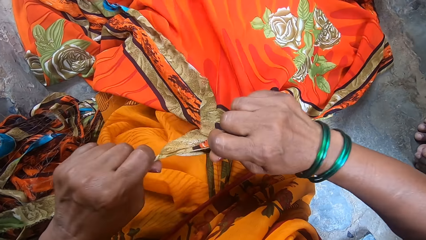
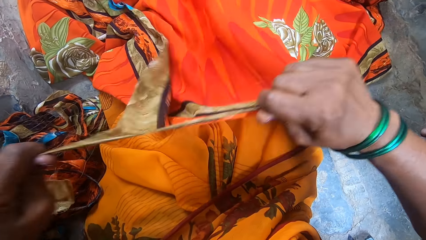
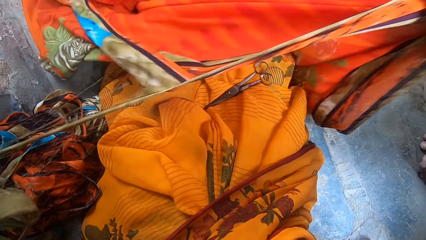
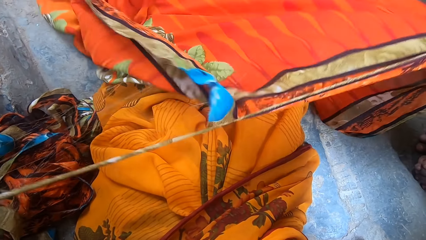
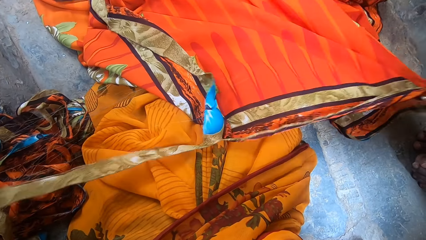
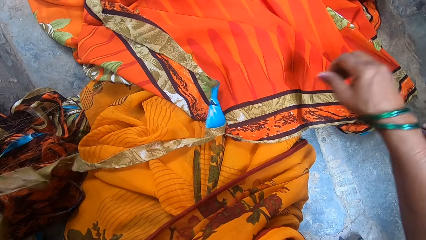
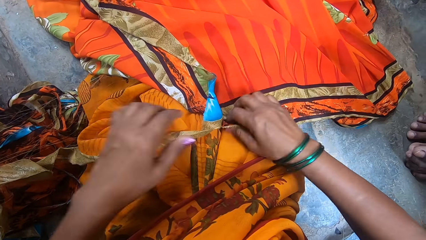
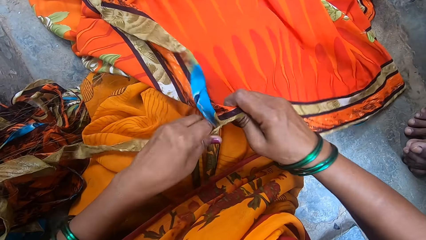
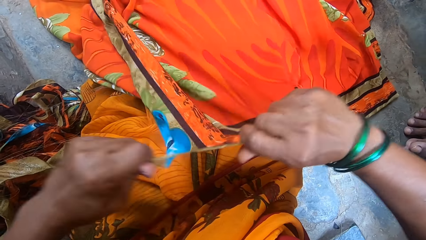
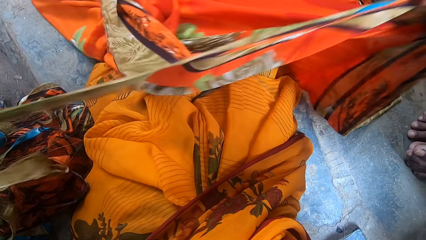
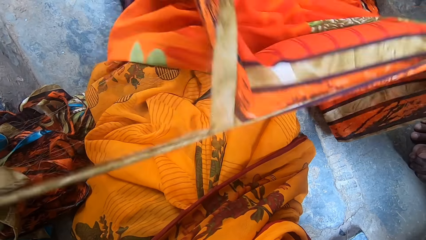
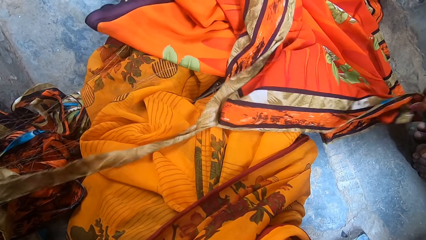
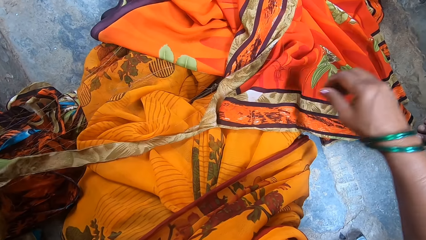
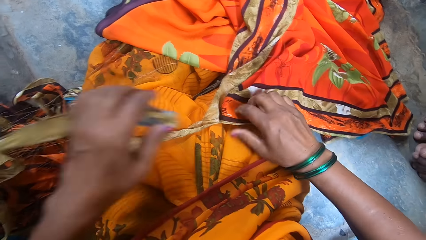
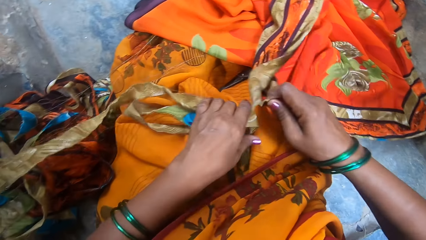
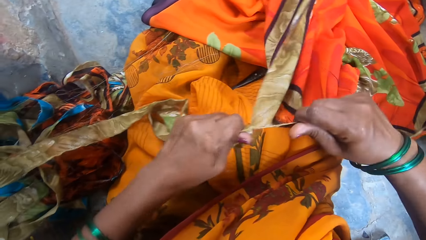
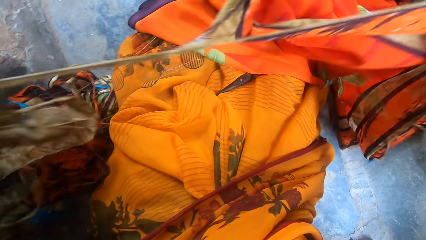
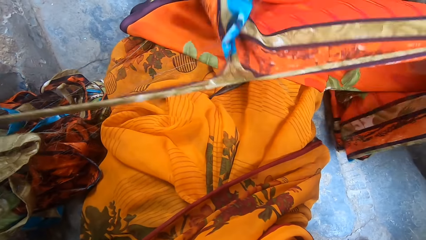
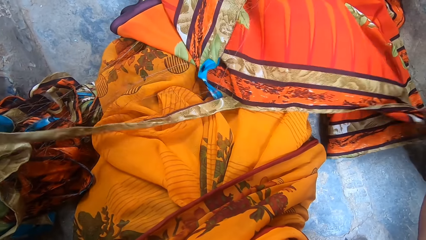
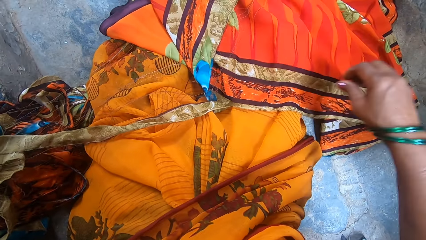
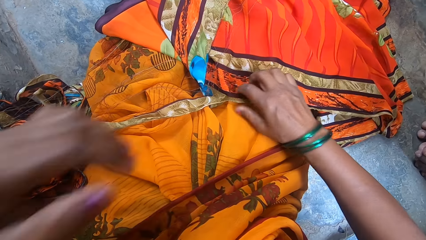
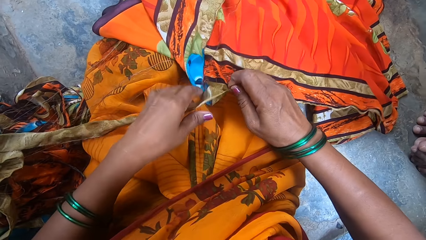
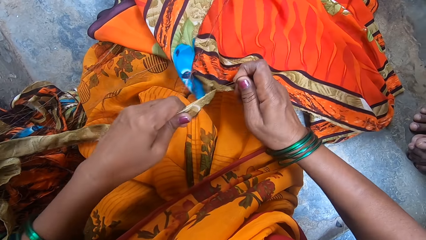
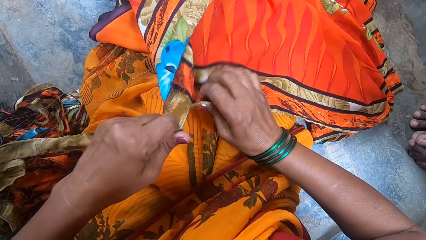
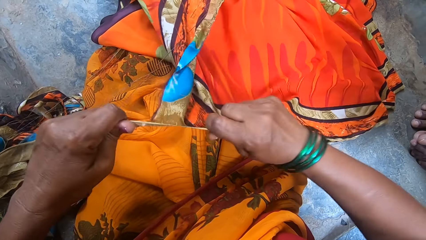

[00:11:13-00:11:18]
A boy sits next to the camera wearer.

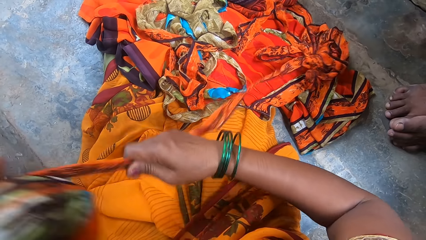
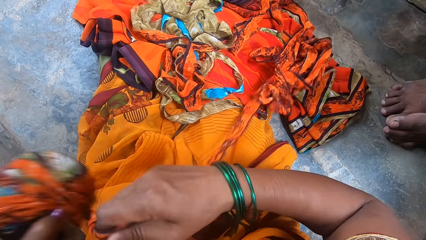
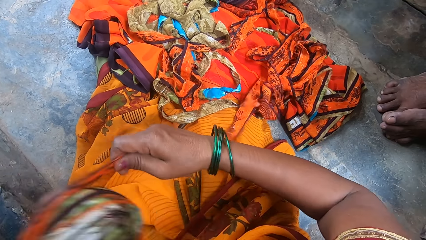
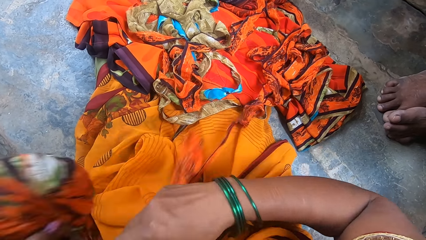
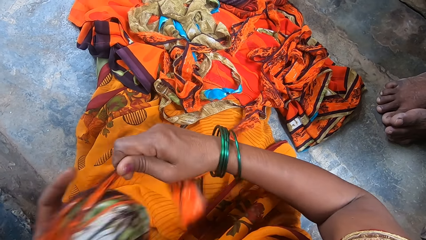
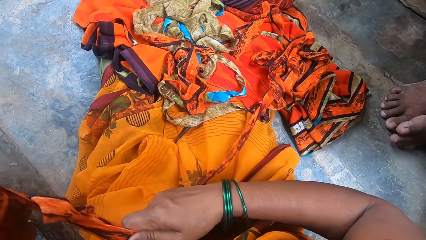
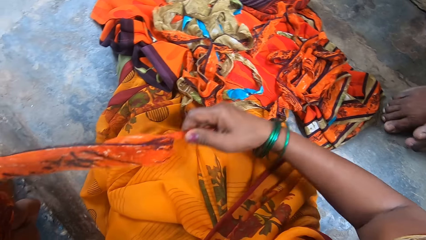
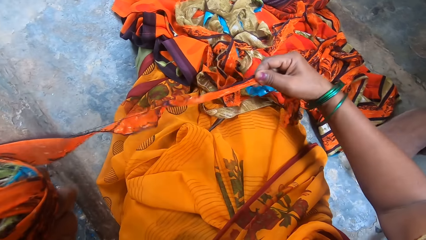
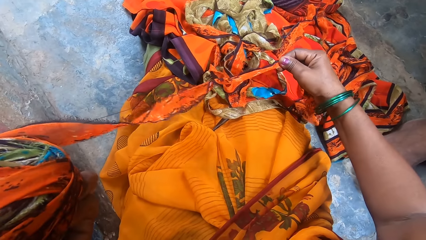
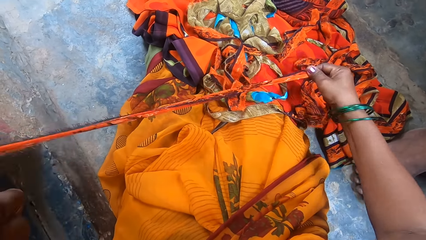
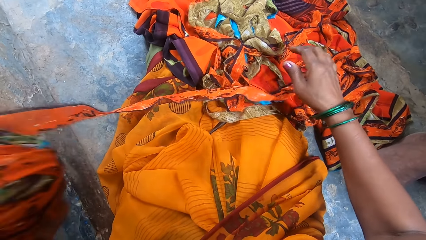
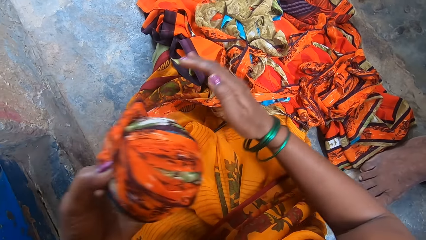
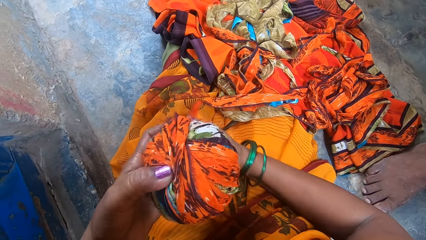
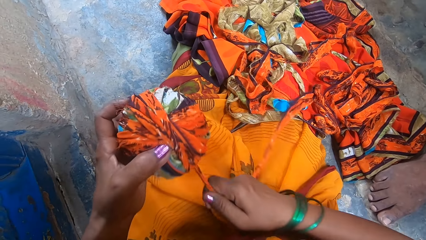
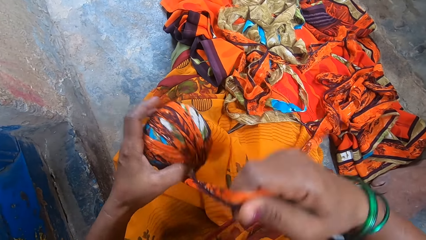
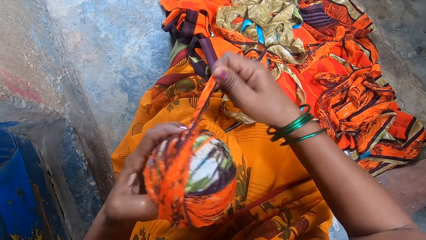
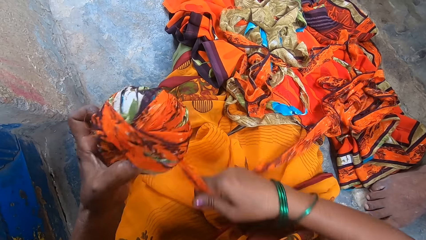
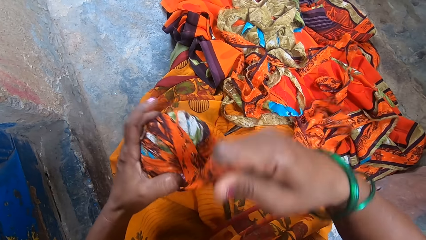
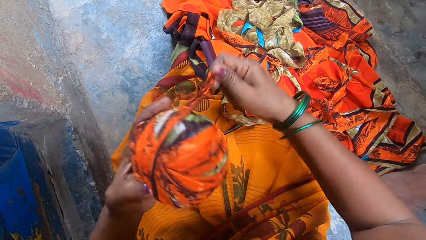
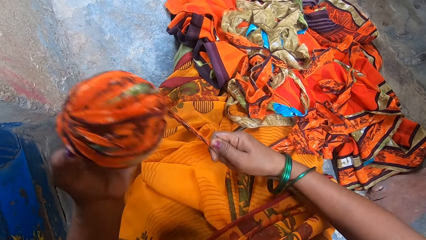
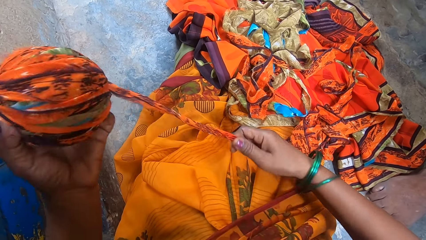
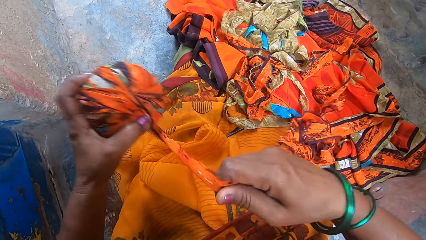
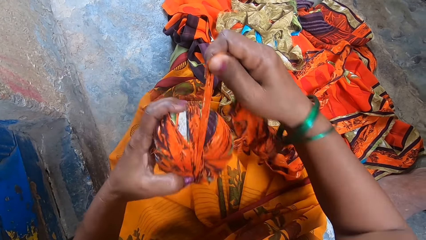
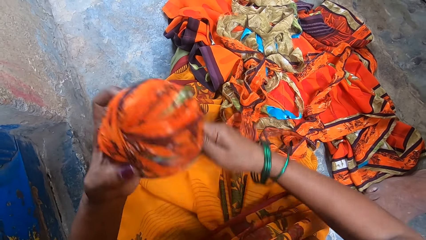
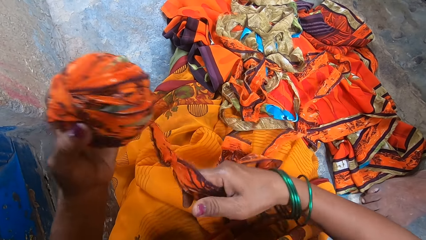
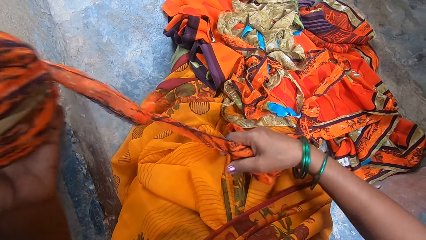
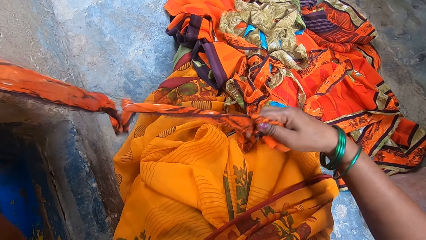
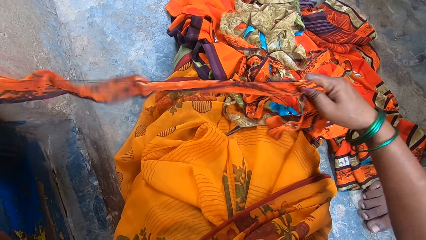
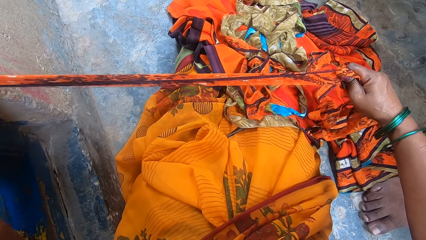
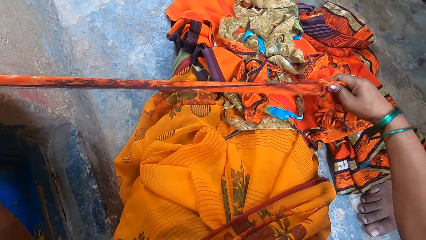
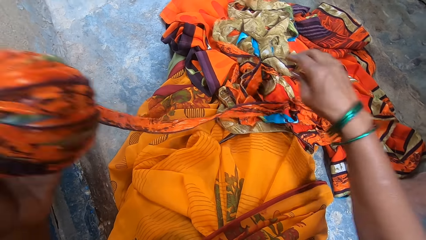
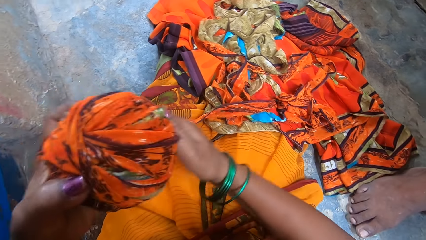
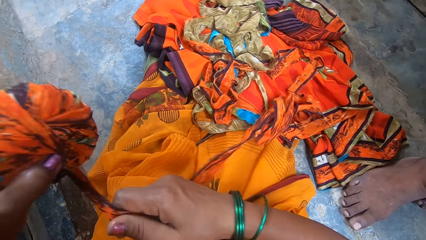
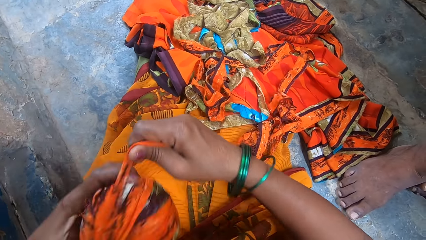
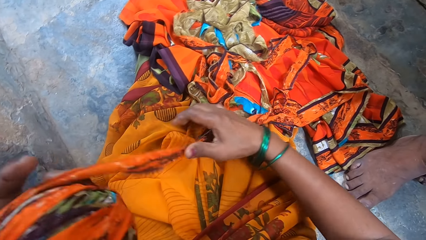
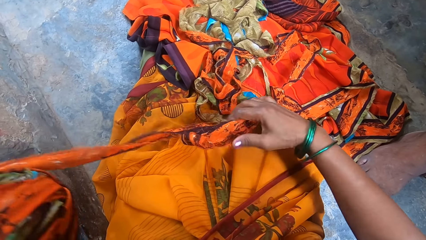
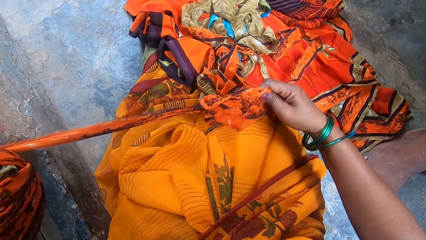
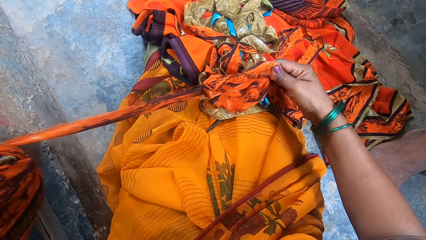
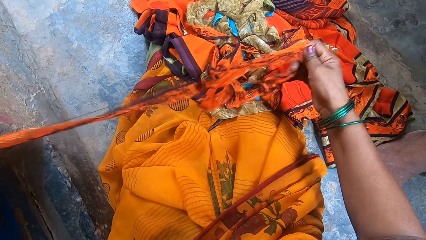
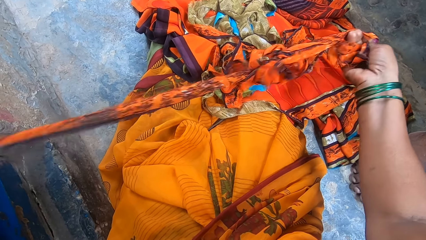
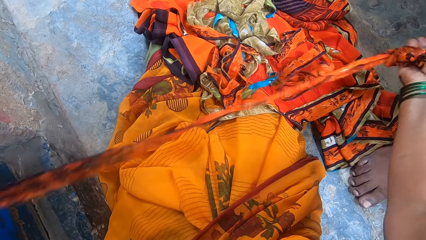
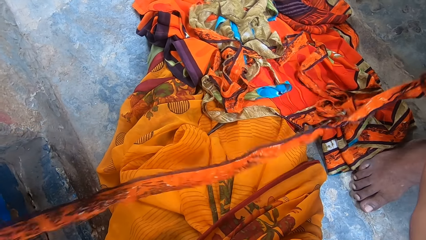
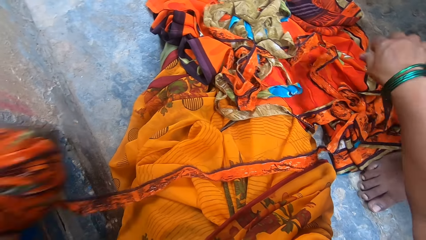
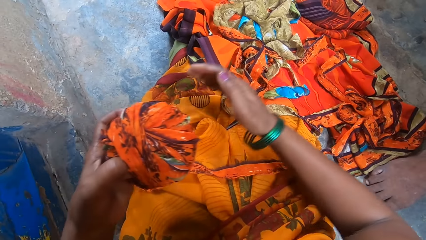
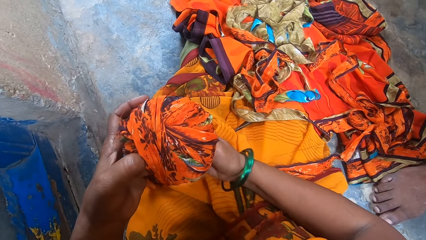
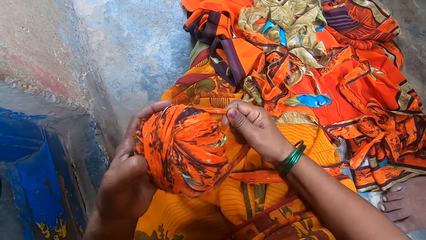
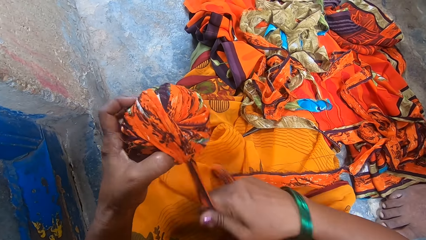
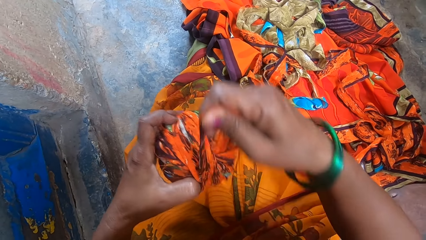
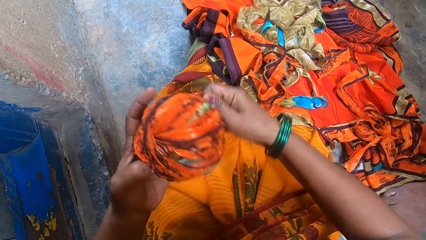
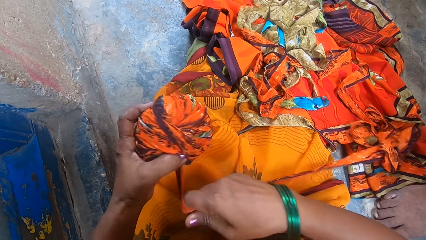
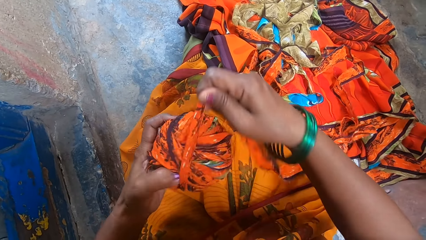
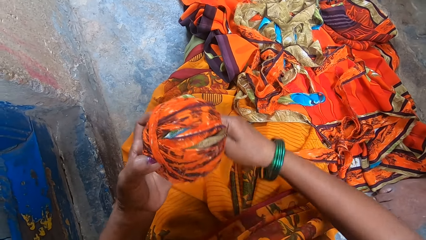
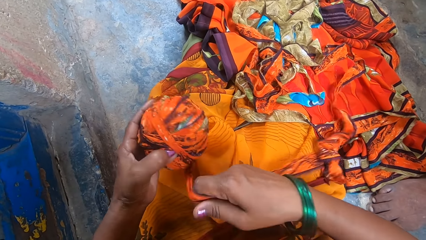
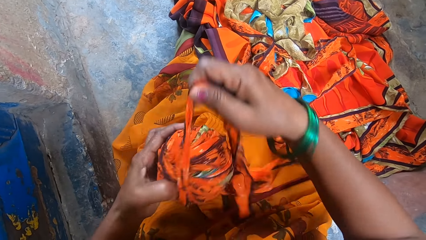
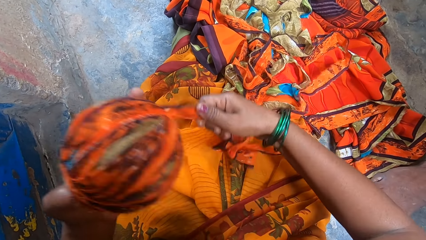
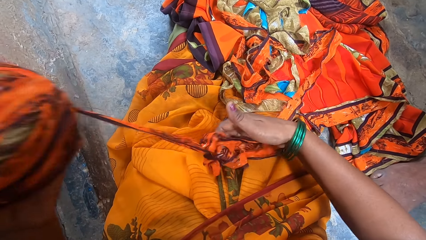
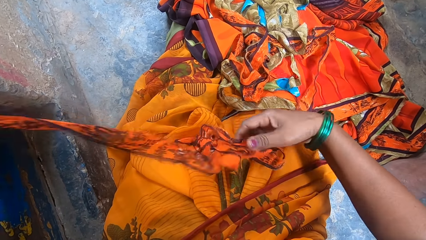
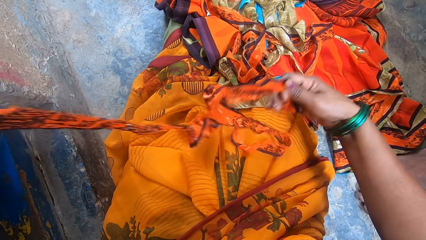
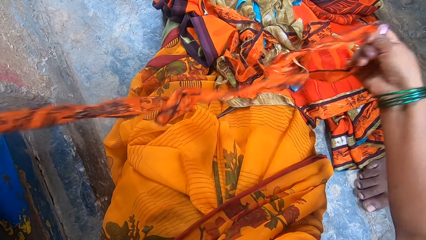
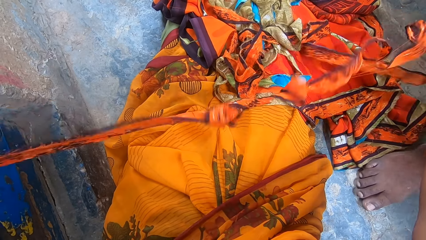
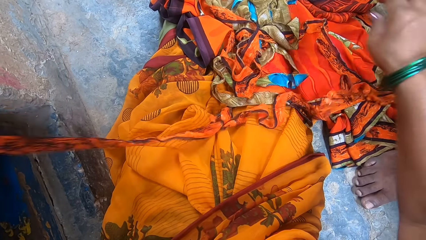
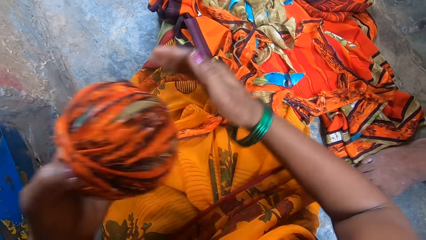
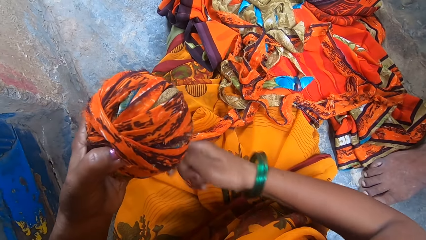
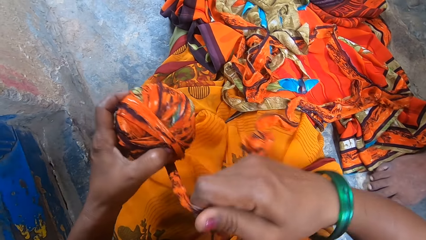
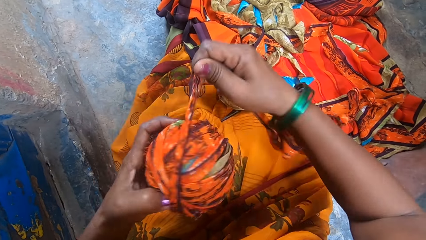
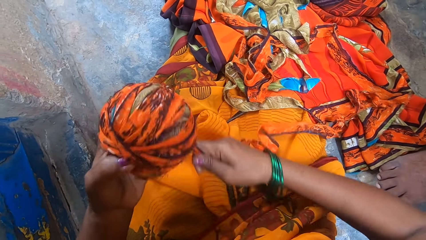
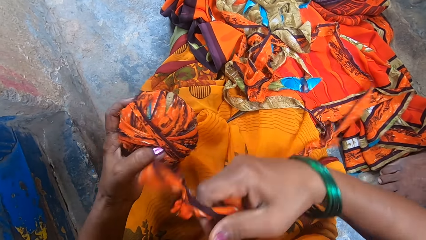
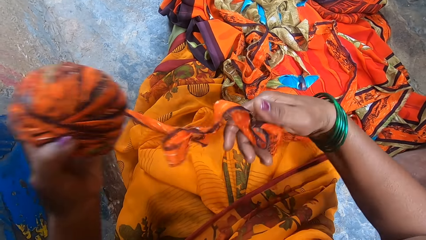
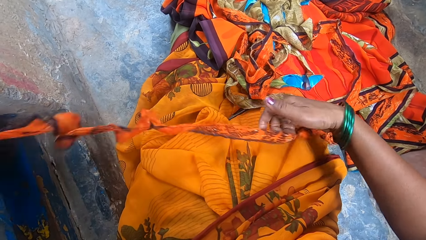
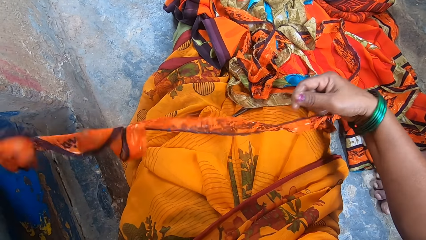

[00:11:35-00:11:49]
A boy moves legs. The camera wearer stretches the thread. They rotate the thread on a thread roll. They stretch the thread. They rotate the thread on the thread roll. They stretch the thread. They rotate the thread on the thread roll. They stretch the thread. They rotate the thread on the thread roll.
